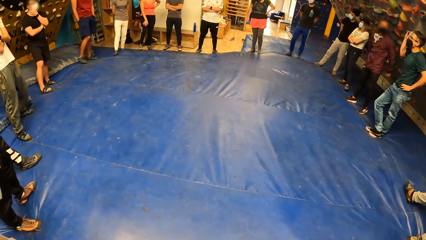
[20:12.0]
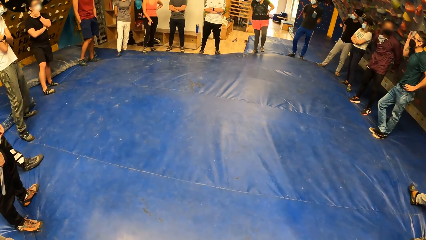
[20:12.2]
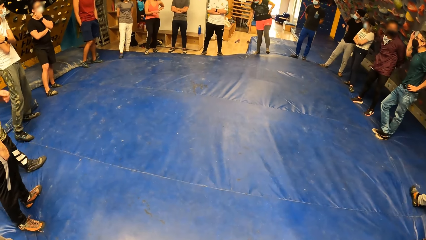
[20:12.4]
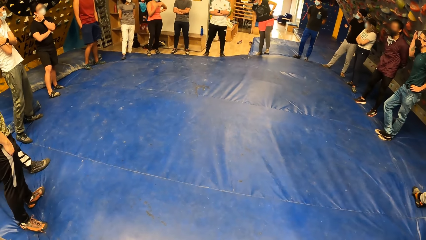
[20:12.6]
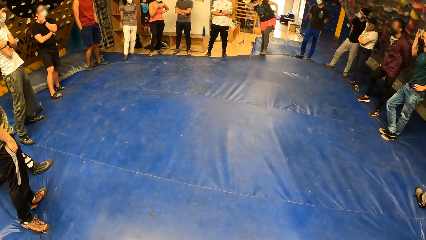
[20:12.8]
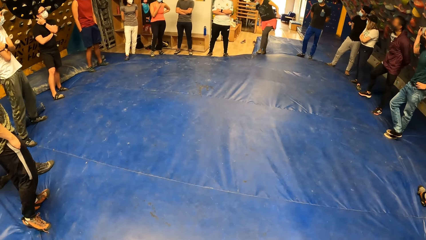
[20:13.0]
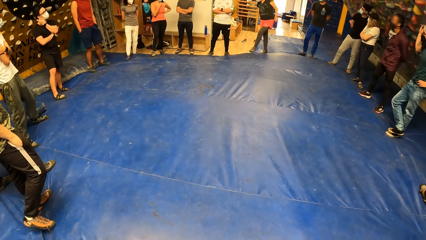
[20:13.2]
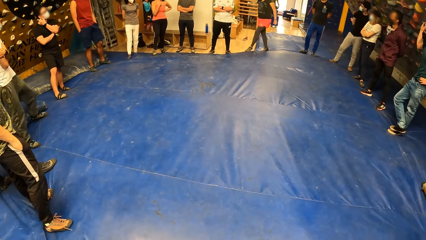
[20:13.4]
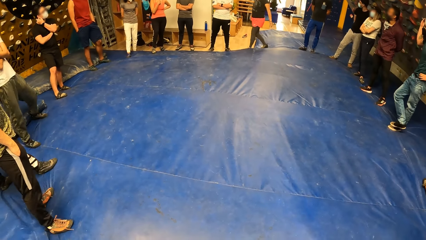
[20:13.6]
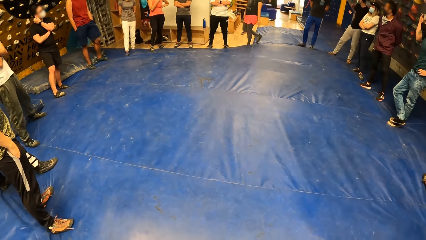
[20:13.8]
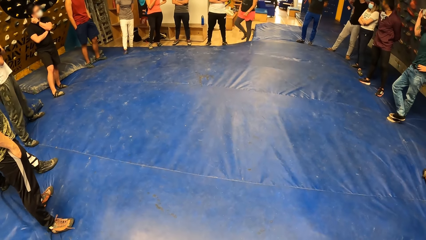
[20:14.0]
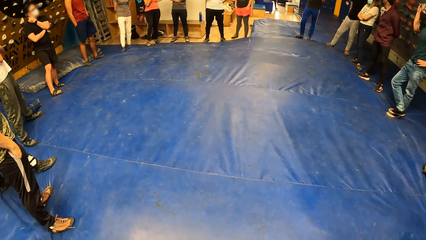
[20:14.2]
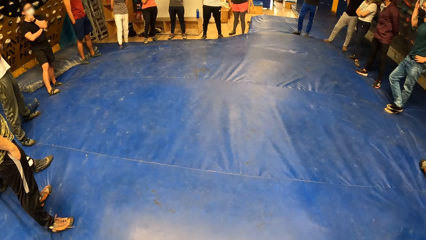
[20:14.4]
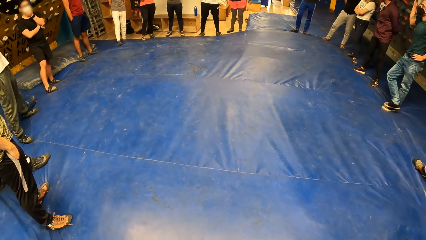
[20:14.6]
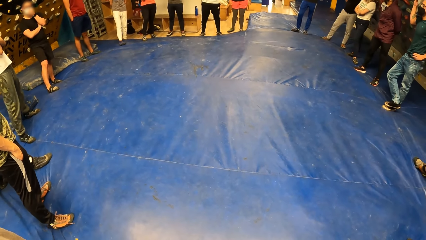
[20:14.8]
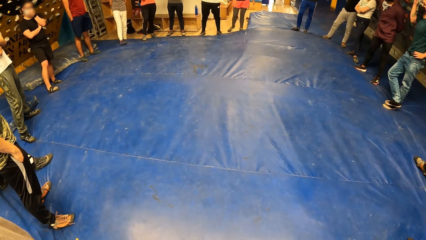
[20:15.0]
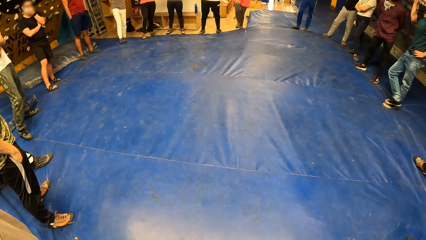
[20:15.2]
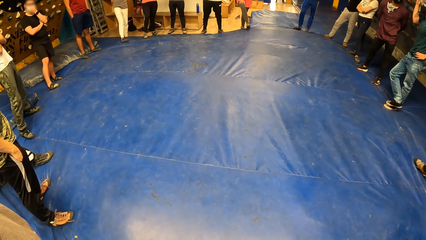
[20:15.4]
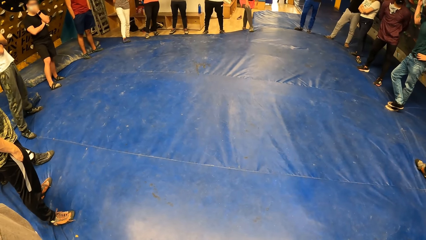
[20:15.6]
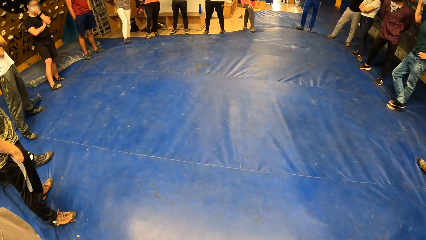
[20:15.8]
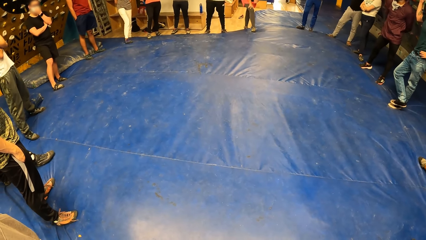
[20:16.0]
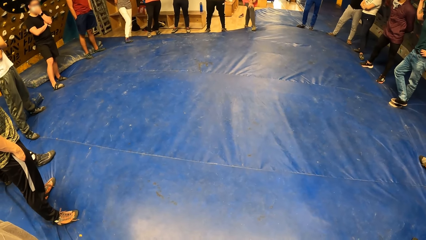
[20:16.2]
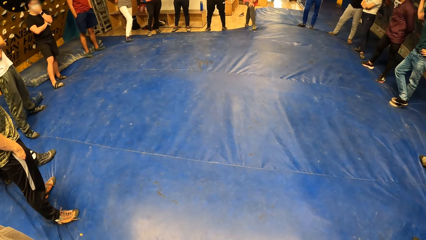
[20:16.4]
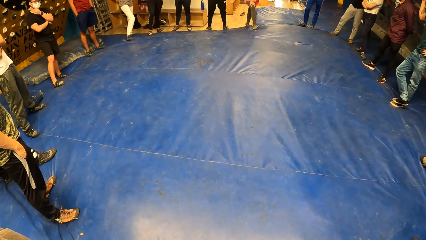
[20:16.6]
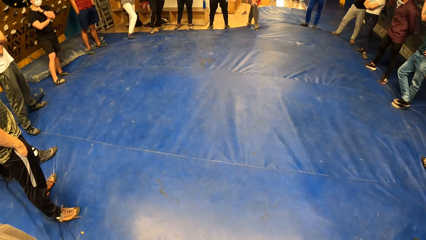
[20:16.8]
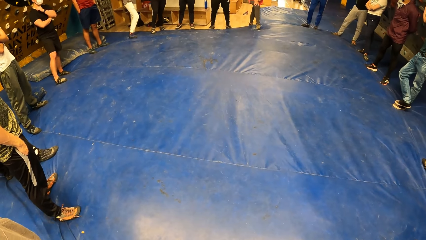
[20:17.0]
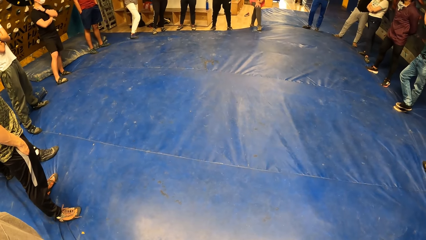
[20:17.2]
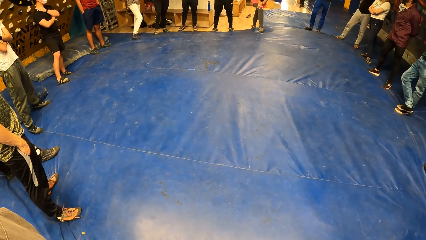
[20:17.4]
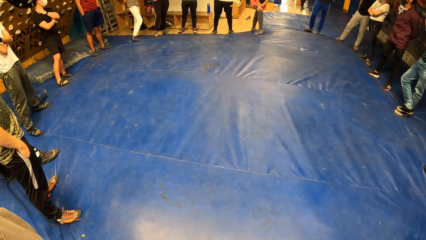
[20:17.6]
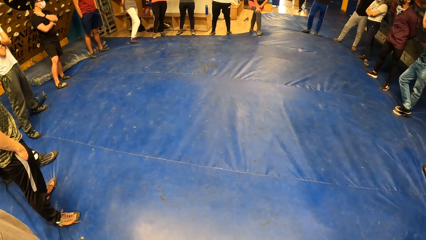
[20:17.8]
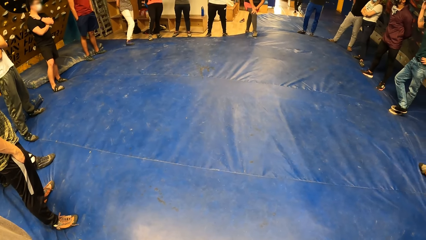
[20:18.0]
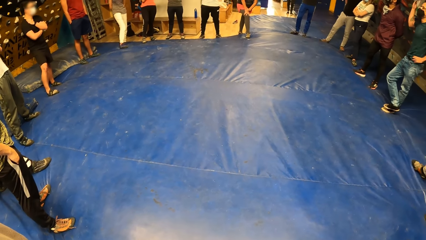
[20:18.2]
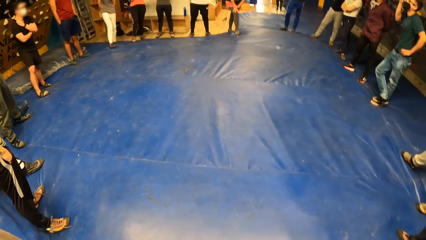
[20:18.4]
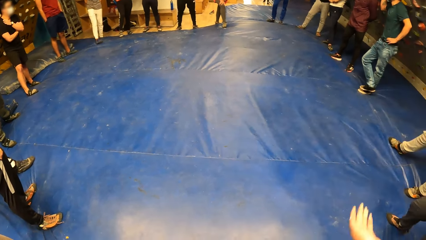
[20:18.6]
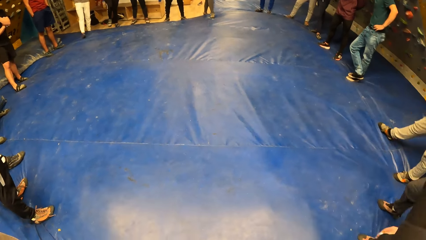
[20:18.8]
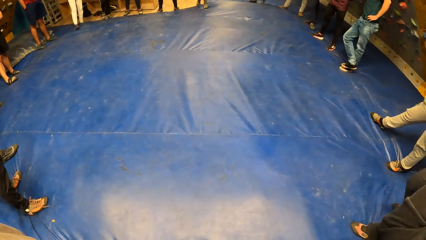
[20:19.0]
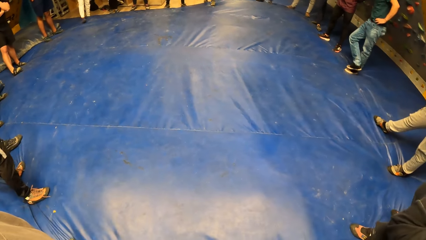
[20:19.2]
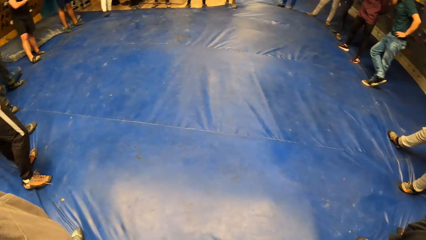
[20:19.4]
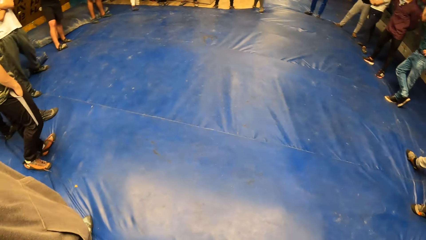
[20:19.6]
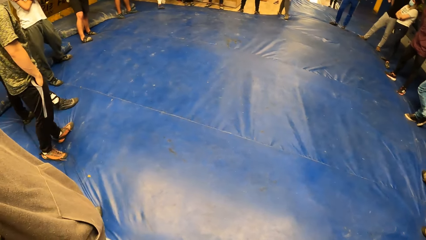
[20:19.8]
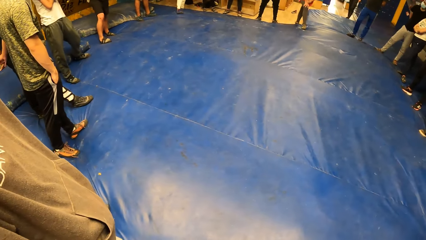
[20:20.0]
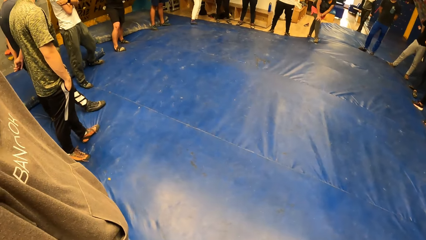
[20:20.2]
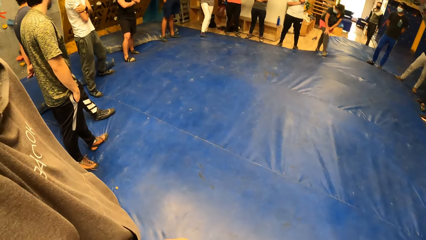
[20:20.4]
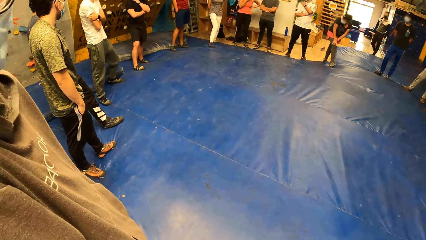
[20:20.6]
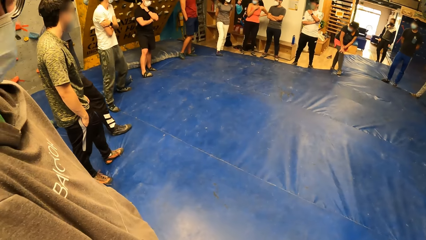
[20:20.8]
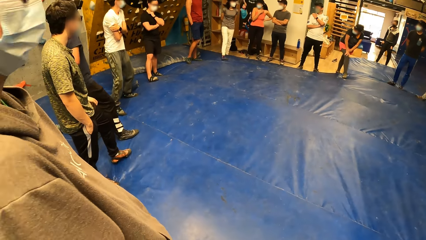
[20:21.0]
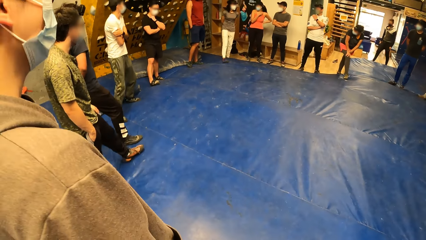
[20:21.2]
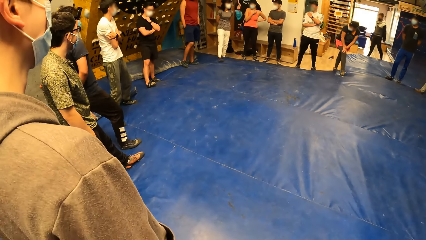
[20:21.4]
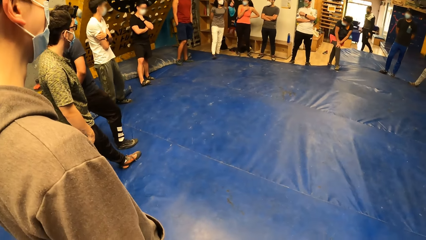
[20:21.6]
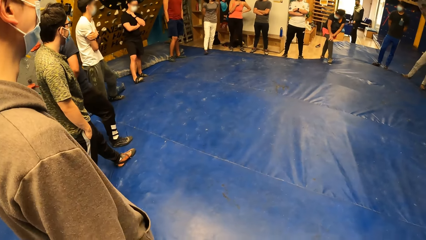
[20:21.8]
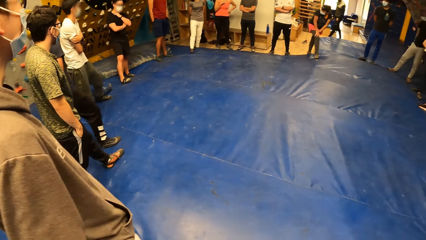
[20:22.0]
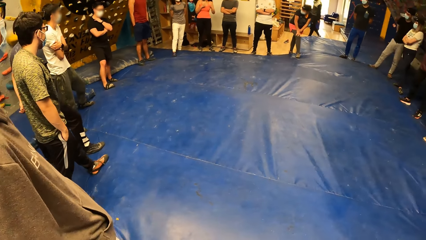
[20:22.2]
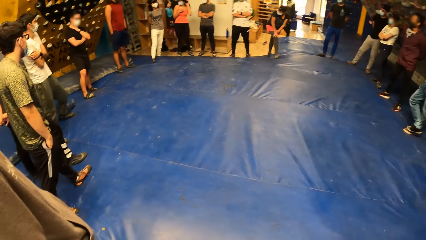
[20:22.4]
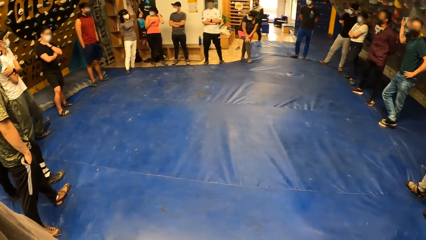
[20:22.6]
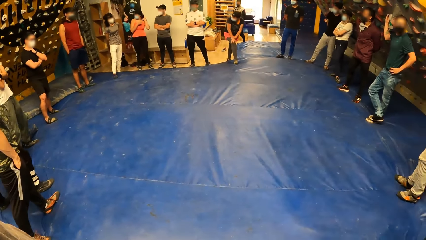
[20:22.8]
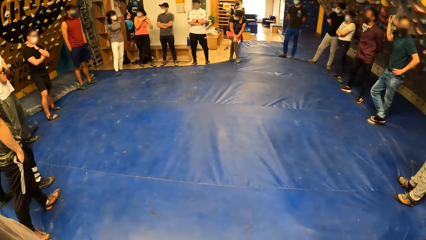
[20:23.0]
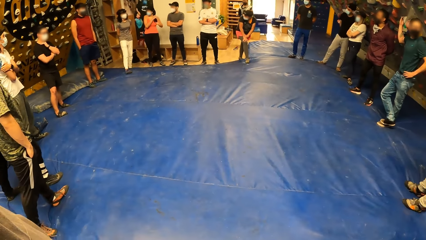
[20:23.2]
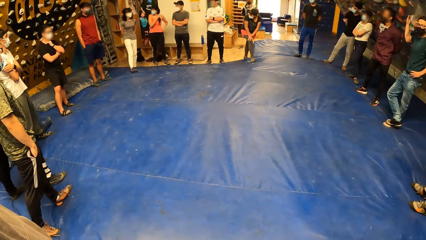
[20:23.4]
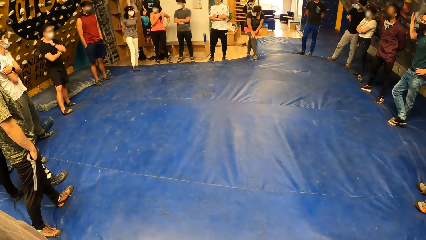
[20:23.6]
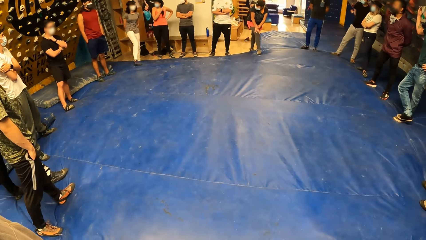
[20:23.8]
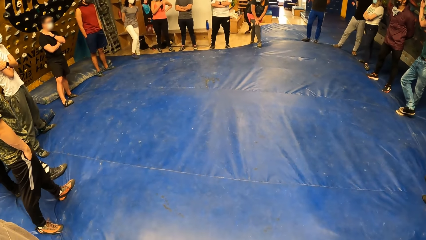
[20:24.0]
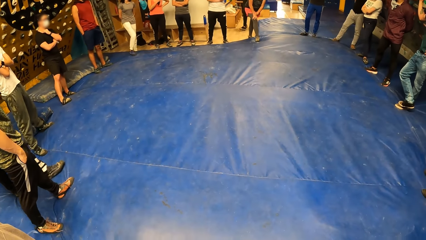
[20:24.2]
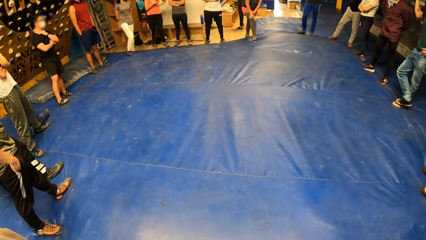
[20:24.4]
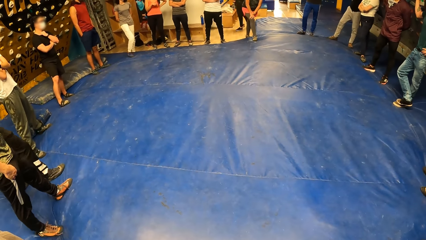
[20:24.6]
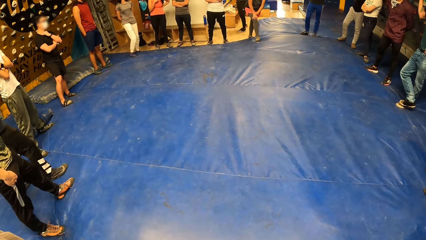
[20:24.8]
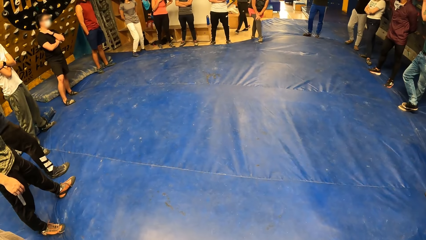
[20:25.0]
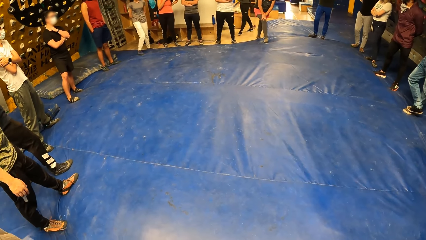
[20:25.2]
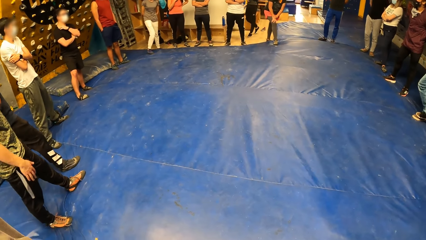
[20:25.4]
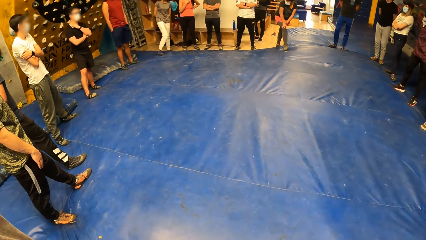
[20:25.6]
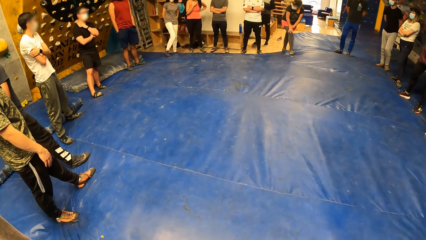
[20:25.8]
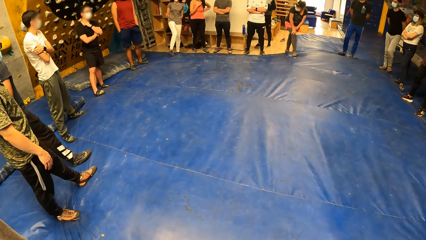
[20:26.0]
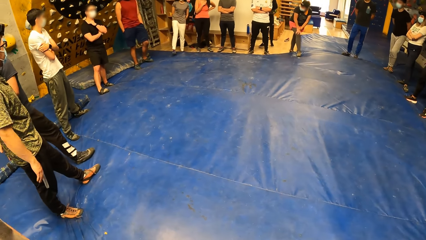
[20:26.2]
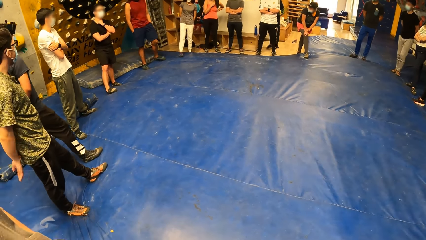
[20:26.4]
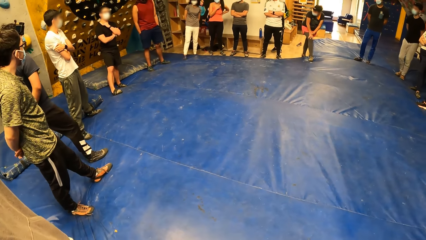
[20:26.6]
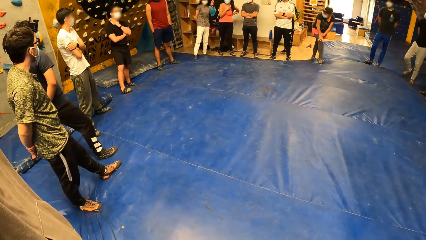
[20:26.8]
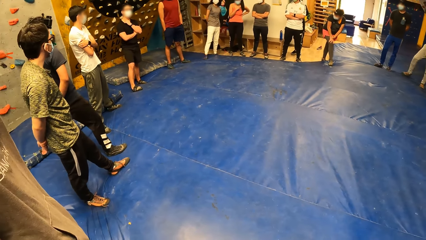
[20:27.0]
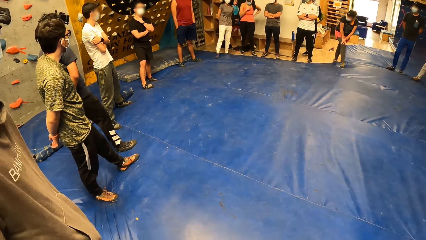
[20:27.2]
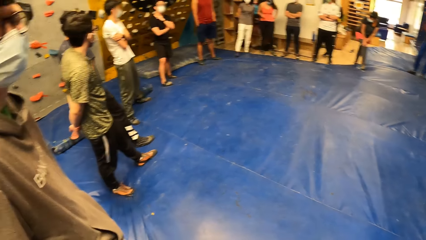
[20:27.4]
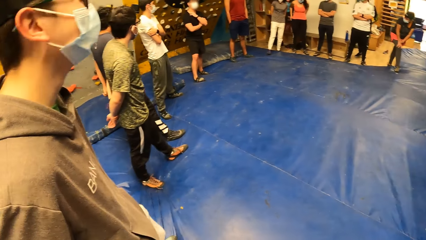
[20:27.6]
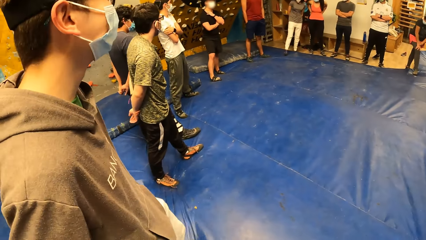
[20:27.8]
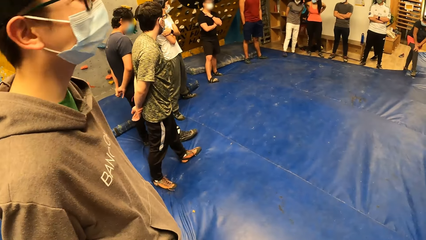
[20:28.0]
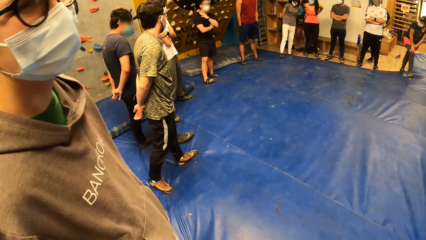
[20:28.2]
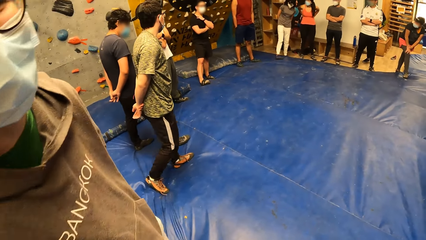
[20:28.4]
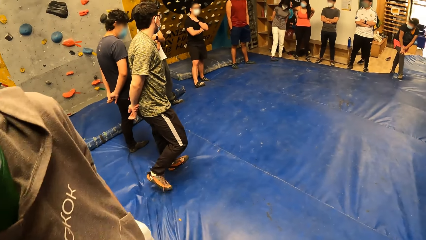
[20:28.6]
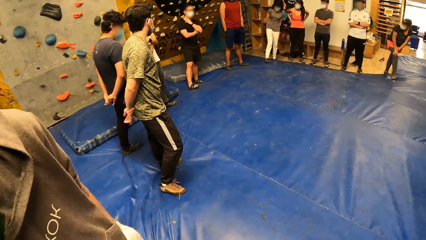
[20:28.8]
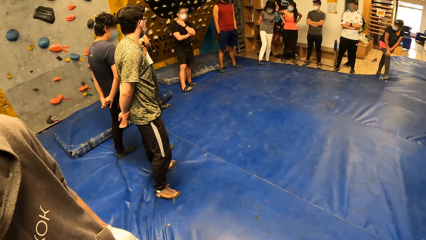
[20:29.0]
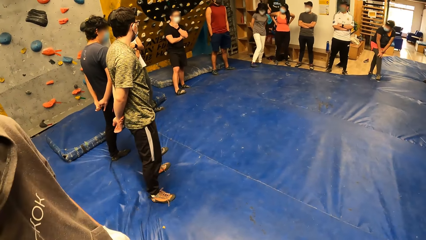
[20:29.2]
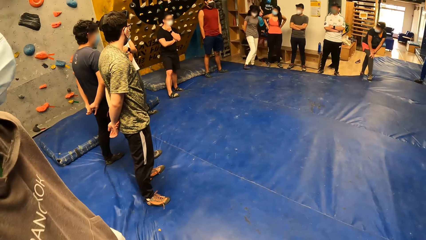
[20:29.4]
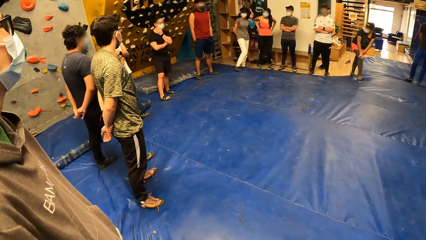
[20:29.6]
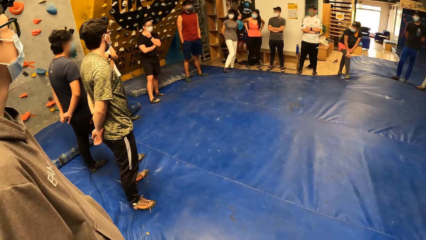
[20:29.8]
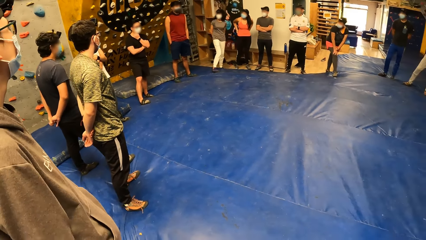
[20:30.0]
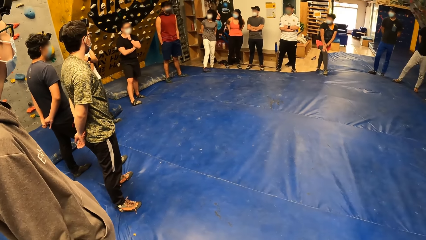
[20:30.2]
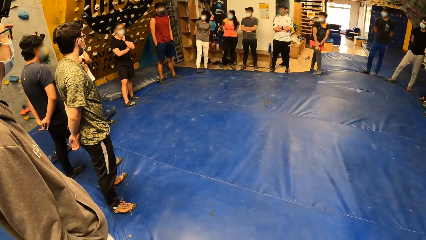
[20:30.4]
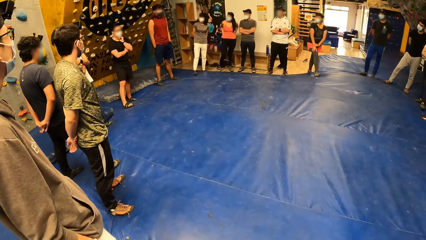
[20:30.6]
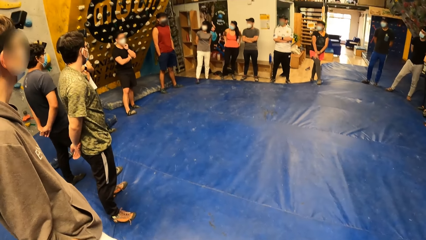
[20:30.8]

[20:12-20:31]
The camera wearer stares at people. A woman touches her face with her left hand. A man puts his hands together at his back. The camera wearer interacts with another man.
